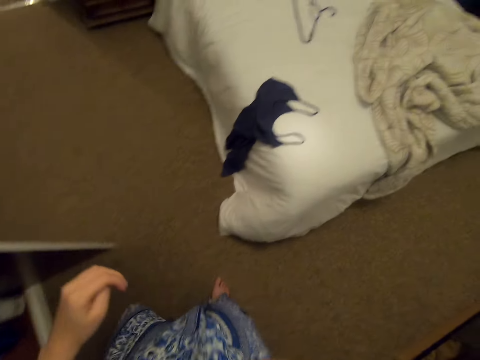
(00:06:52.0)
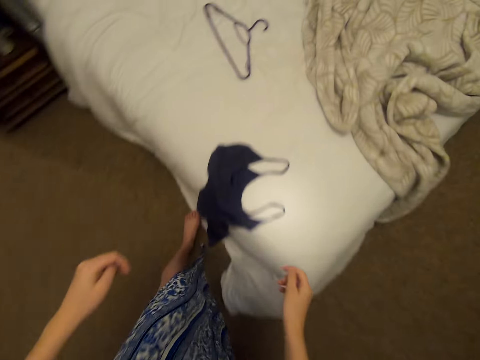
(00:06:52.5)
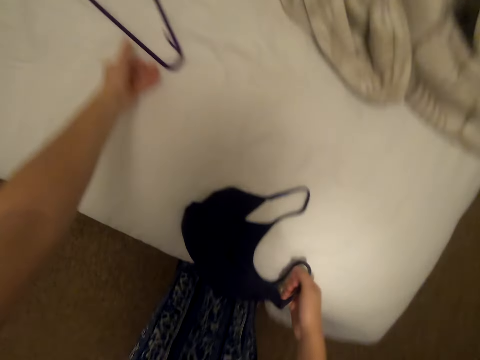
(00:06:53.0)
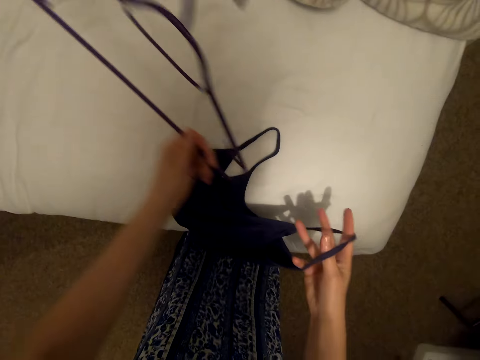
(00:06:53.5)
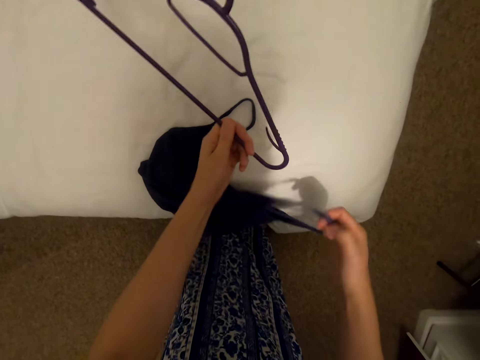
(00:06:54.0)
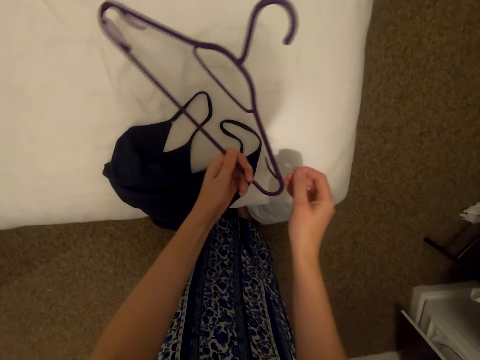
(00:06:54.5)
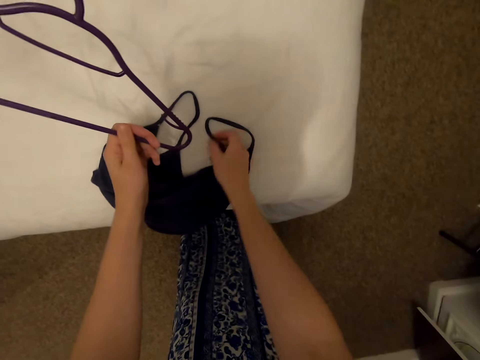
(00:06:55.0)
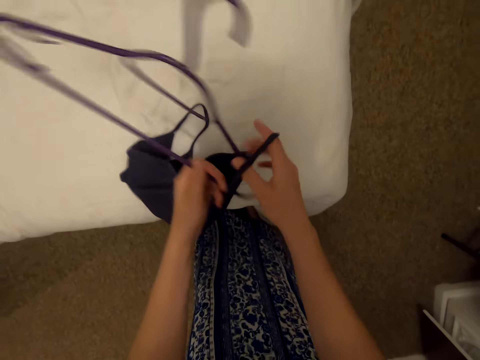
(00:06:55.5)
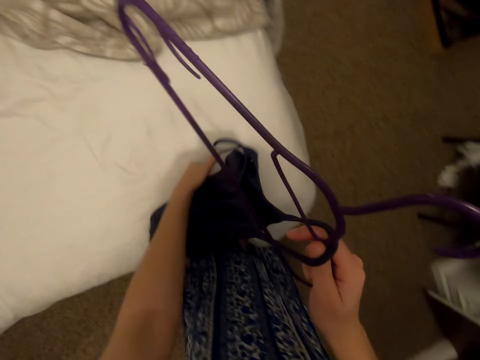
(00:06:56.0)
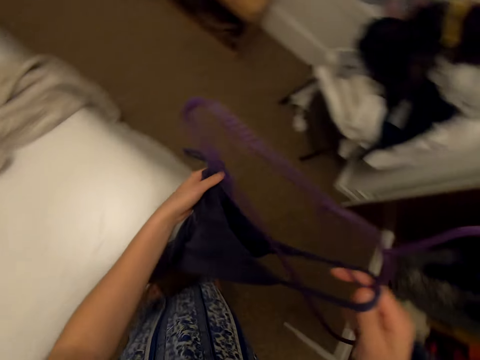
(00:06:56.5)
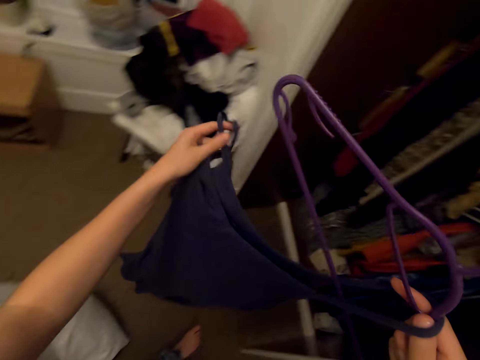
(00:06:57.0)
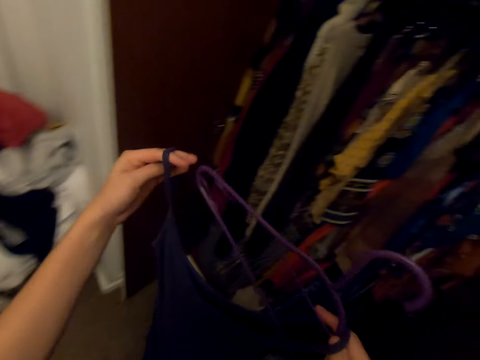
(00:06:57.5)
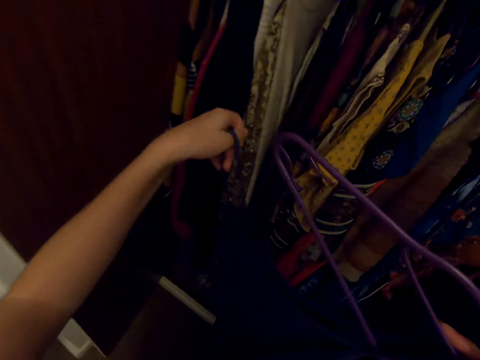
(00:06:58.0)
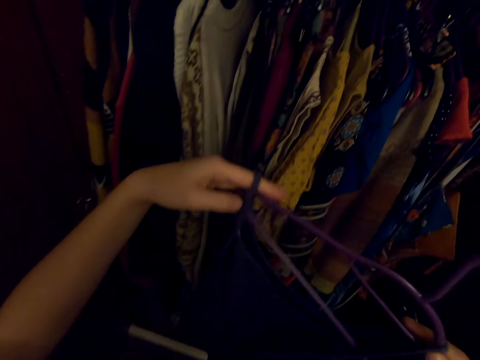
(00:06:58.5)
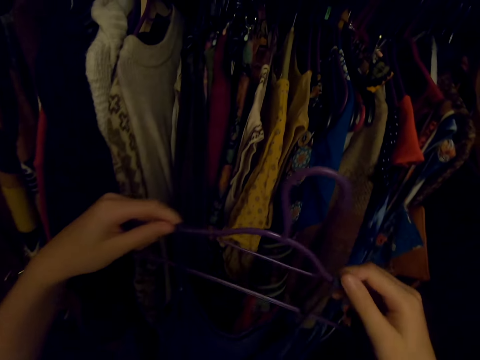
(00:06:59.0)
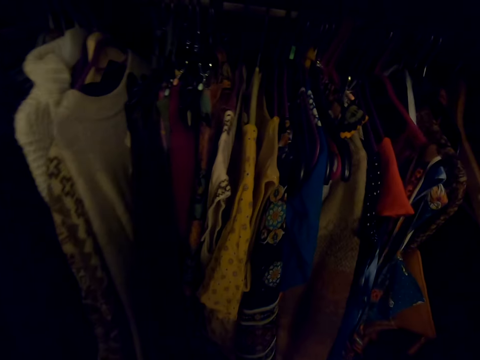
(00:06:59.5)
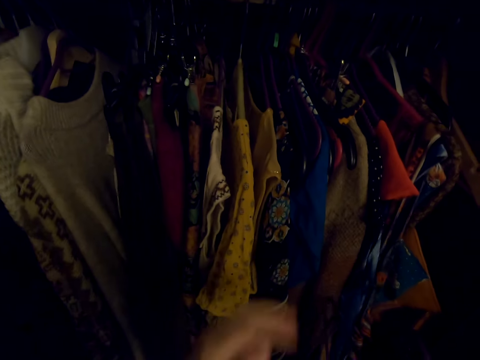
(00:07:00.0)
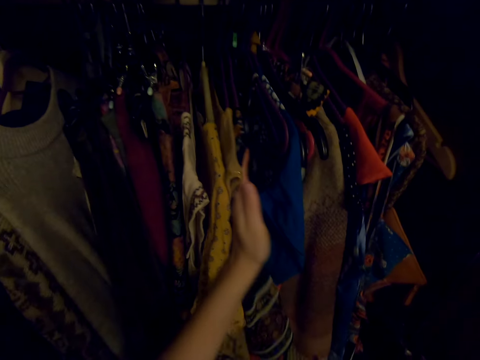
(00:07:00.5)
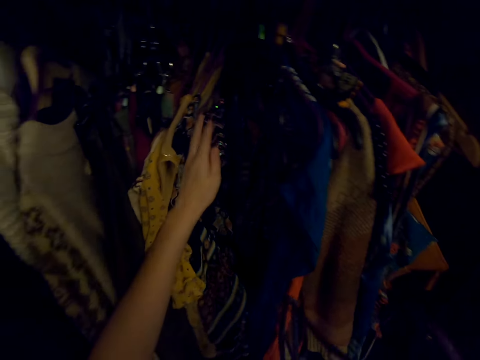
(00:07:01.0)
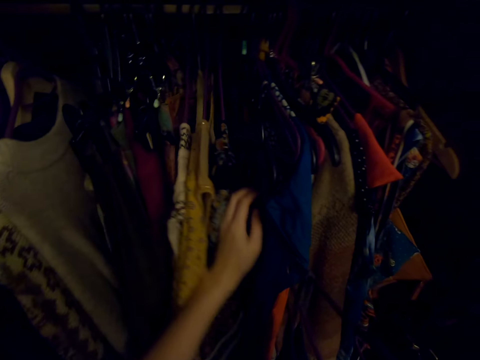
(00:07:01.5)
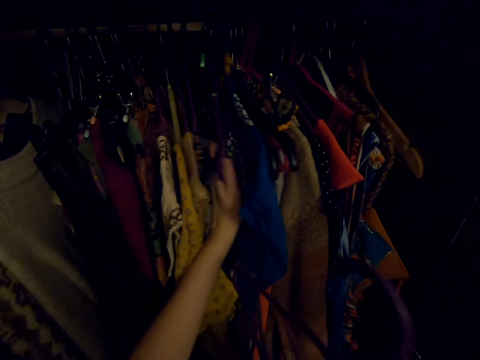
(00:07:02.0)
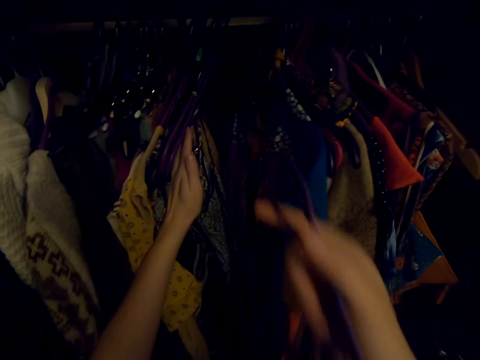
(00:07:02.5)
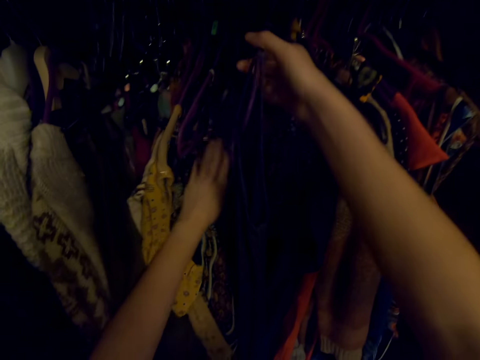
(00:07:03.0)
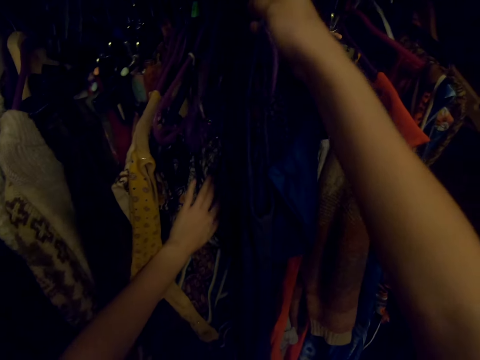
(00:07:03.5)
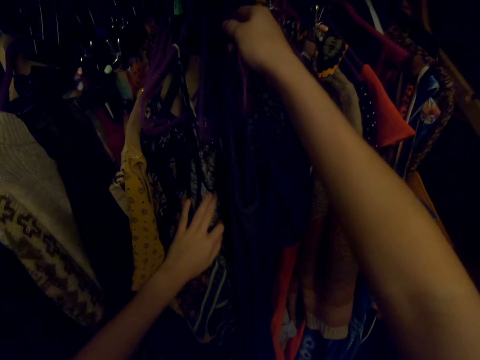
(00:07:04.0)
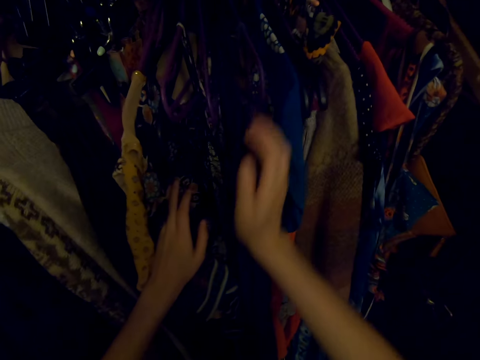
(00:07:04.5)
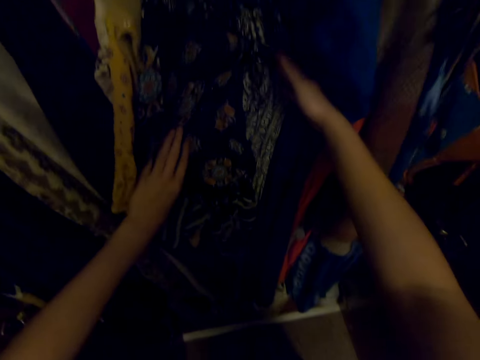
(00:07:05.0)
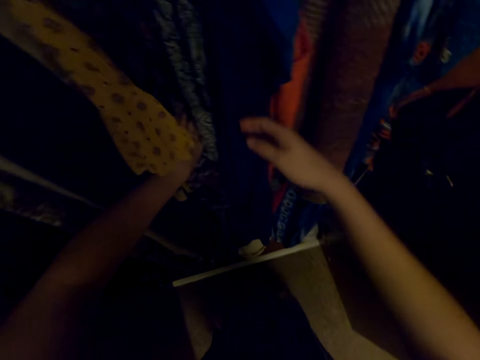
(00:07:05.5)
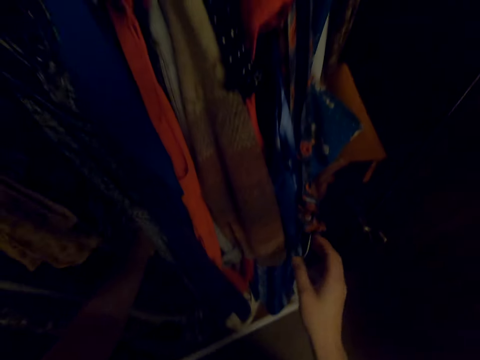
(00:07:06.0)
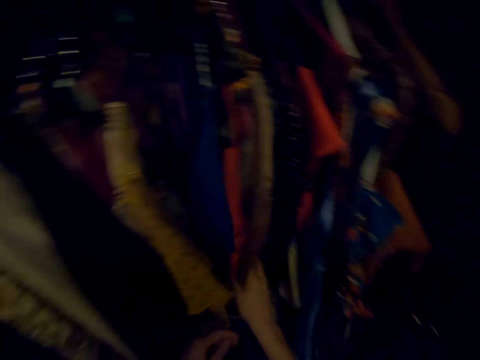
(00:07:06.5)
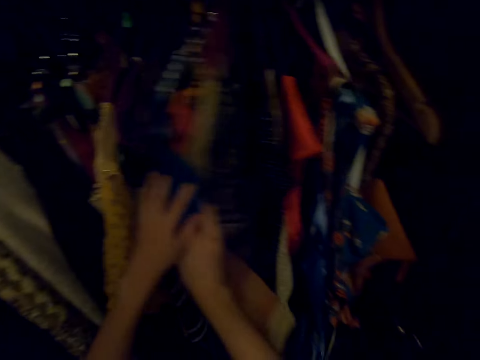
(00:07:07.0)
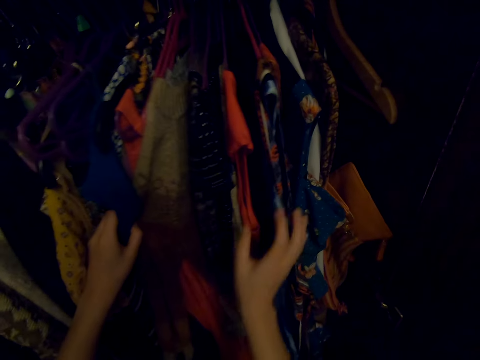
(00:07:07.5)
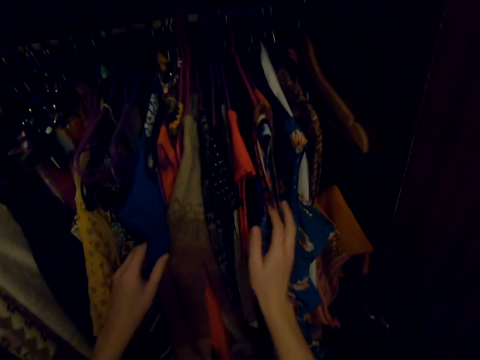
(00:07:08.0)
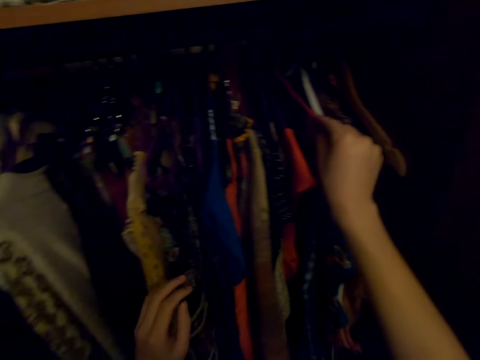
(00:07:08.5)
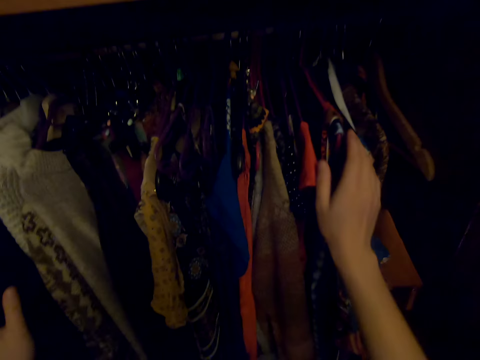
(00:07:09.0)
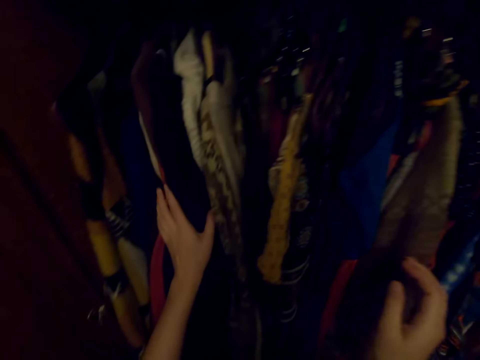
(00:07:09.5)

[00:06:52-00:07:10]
The camera wearer walks and looks around. They move close to the bed. They pick up a cloth on the bed and pick up a hanger on the bed. They put clothes on the hanger. They put clothes on the hanger again. They look around. They touch the clothes in the wardrobe. They part the cloth in the closet. They put clothes on the hanger in the wardrobe. They touch the clothes. They look at the clothes in the closet.

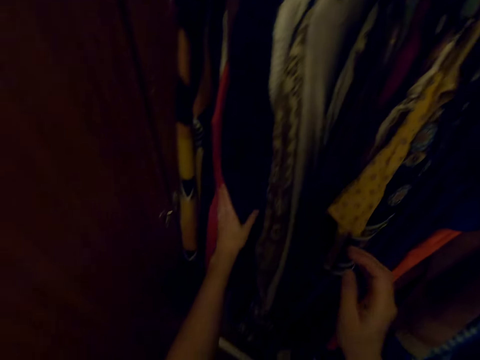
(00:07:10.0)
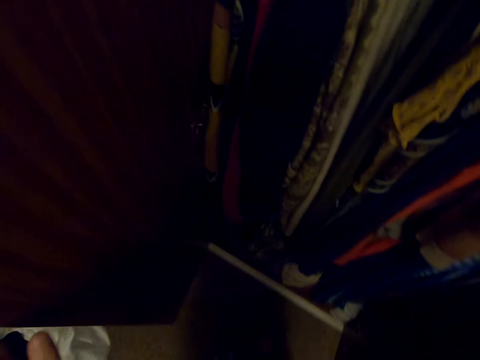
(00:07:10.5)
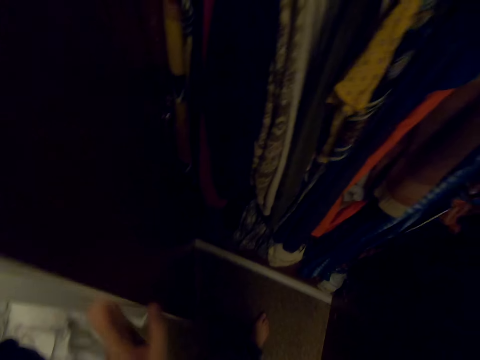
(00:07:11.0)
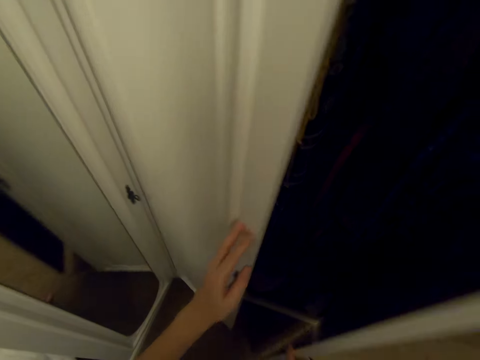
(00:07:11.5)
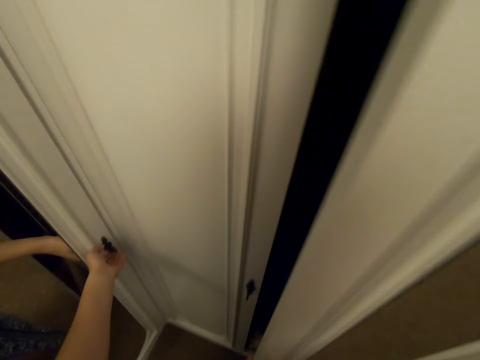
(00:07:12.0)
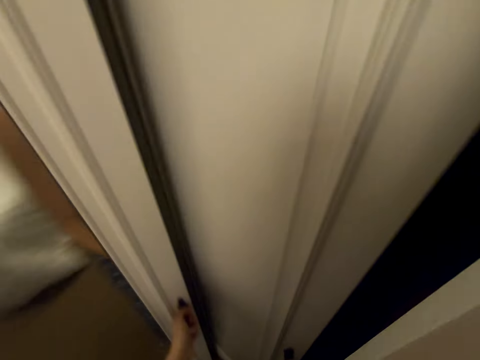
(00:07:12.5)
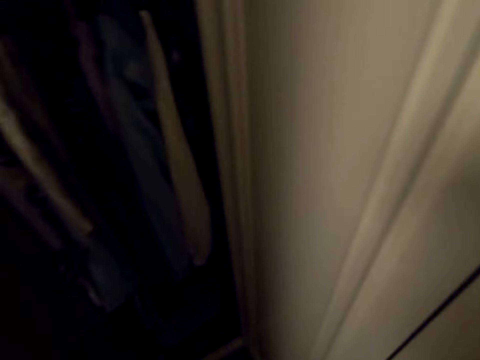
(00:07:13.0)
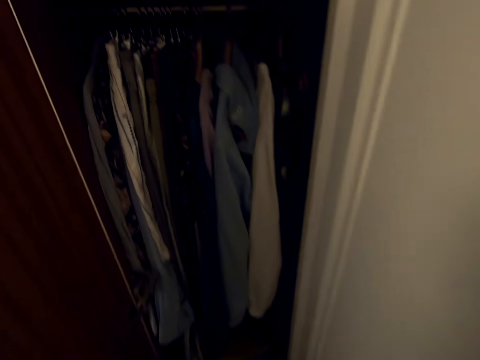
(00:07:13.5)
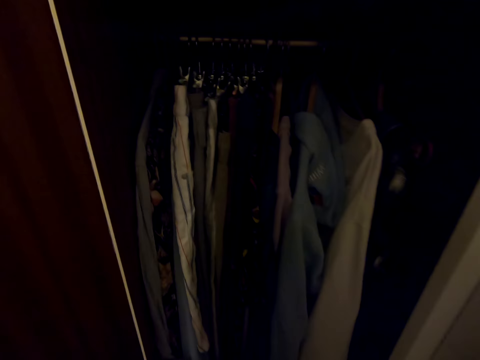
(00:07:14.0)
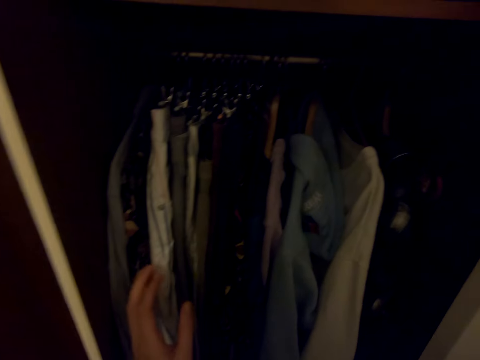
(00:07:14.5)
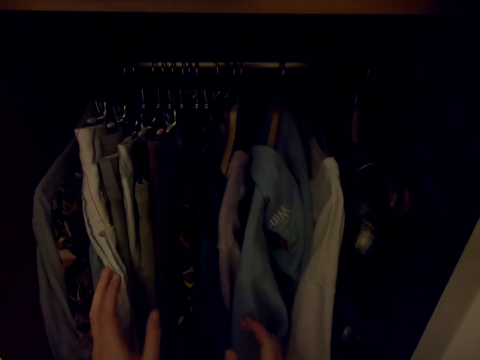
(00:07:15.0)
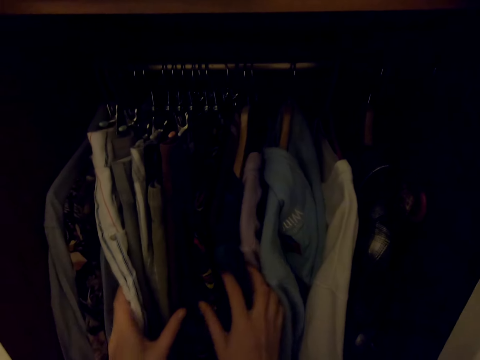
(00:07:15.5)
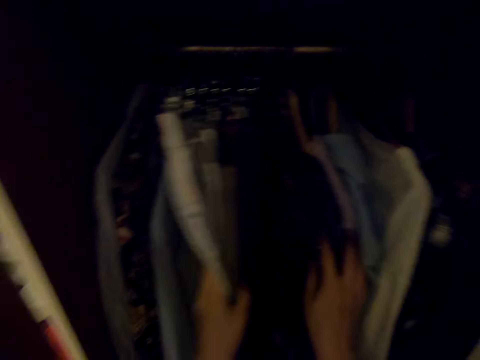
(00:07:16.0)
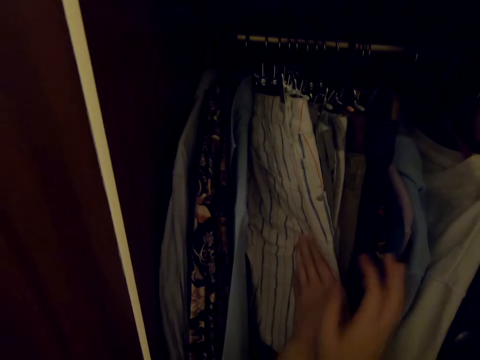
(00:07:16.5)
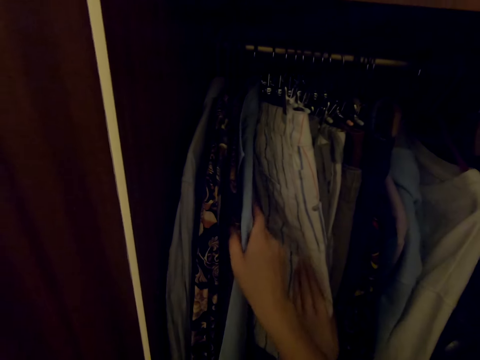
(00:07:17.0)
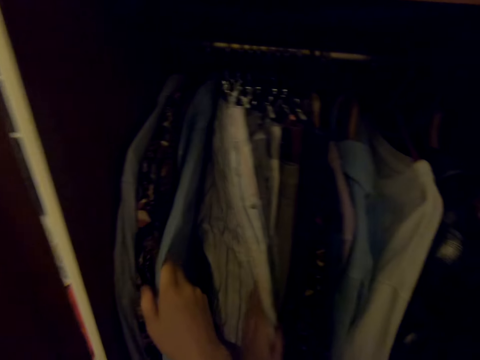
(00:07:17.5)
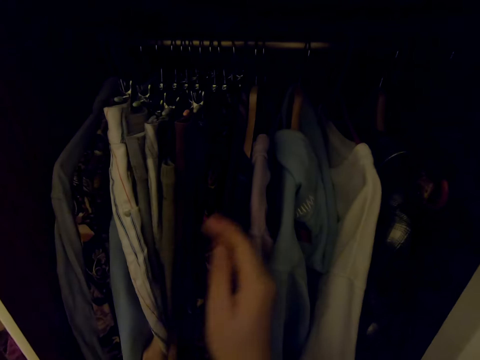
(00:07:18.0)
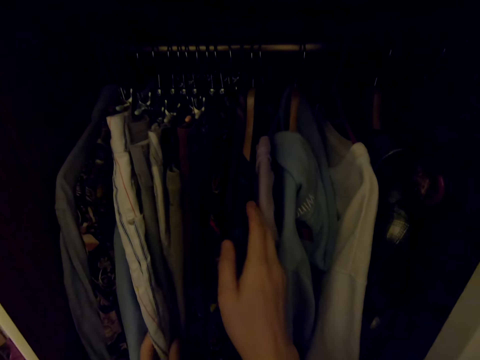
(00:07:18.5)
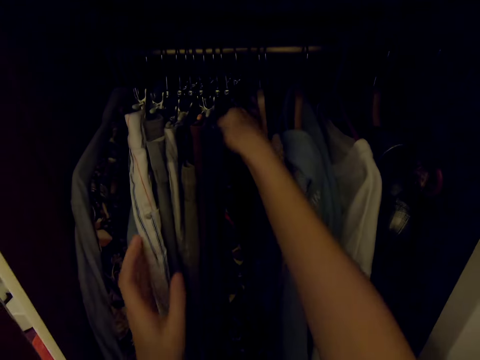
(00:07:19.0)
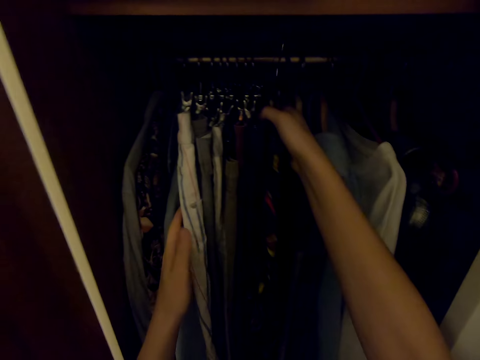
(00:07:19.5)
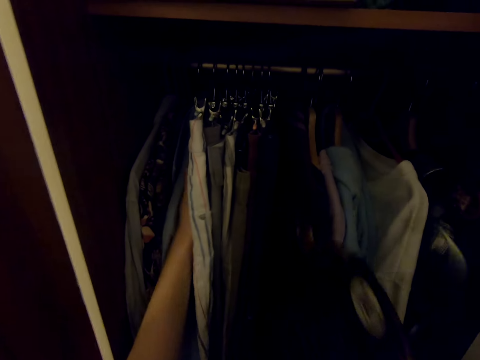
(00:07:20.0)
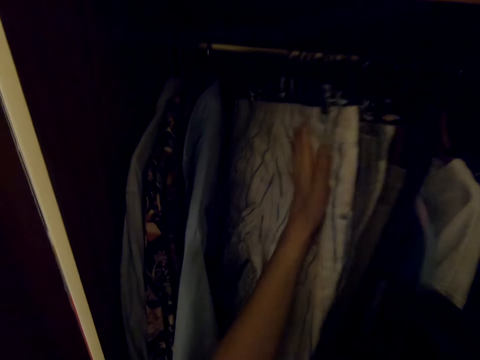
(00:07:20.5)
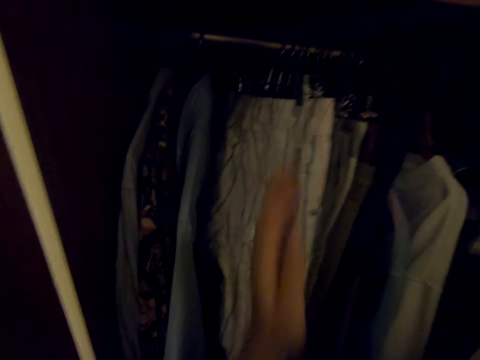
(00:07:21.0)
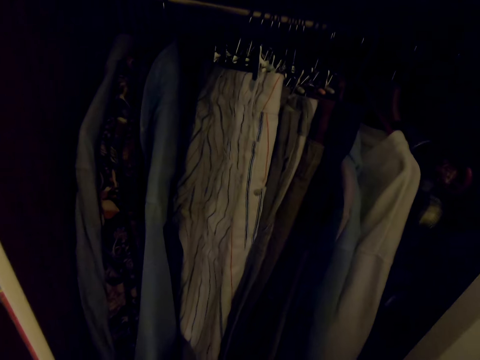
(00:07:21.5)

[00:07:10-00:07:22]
The camera wearer closes the closet door. They open the other closet. They touch the clothes. They check on the clothes in the closet. They pick up a cloth on the hanger in the wardrobe. They push the clothes.
